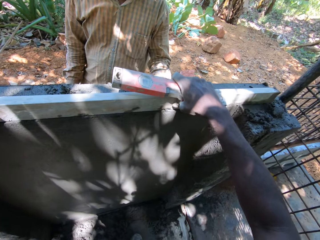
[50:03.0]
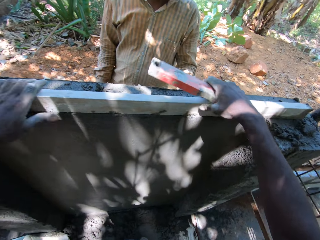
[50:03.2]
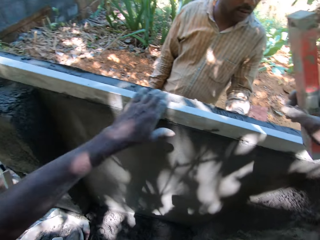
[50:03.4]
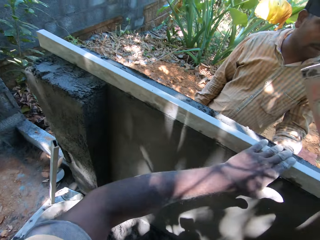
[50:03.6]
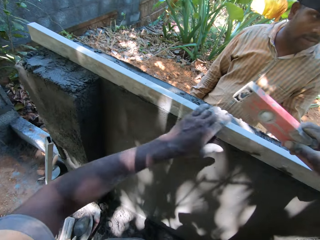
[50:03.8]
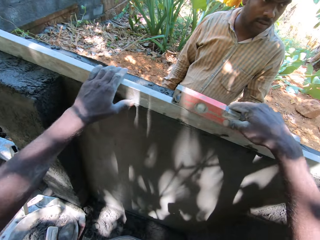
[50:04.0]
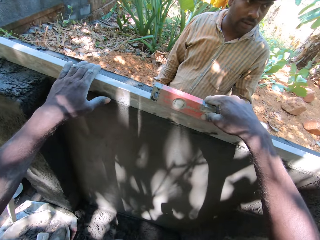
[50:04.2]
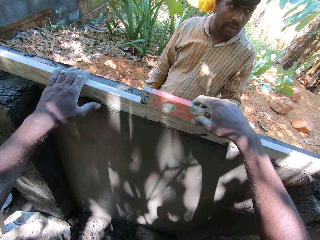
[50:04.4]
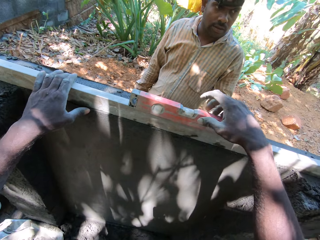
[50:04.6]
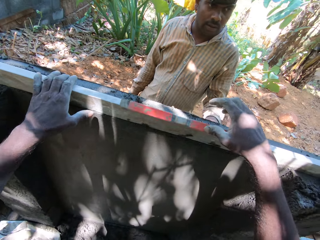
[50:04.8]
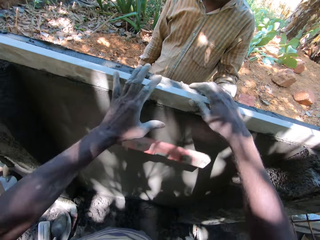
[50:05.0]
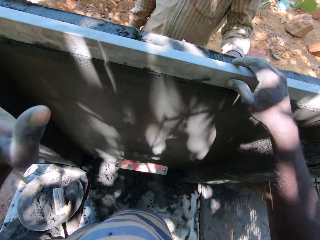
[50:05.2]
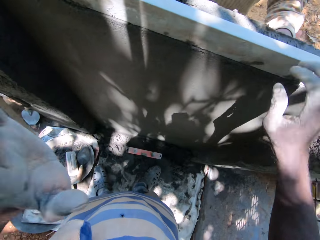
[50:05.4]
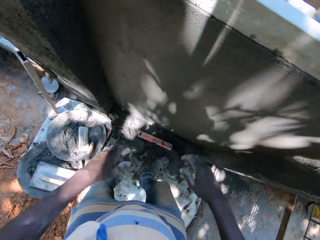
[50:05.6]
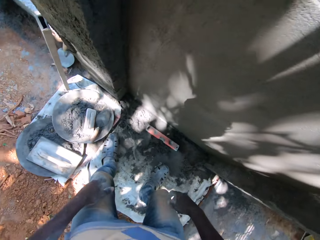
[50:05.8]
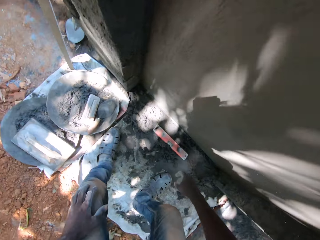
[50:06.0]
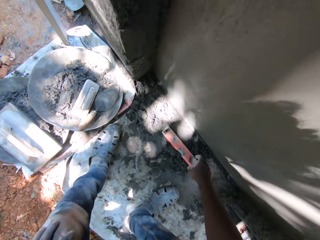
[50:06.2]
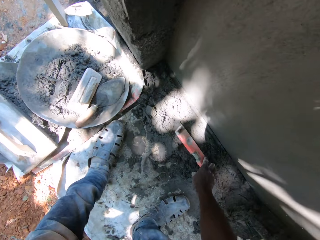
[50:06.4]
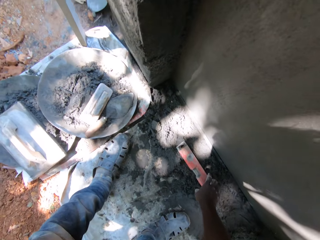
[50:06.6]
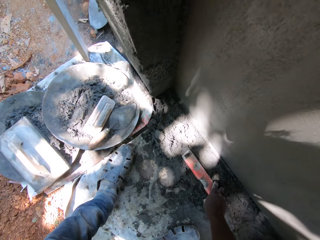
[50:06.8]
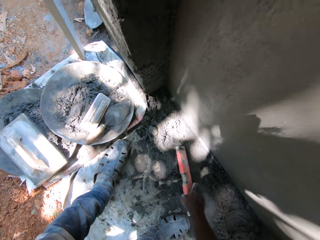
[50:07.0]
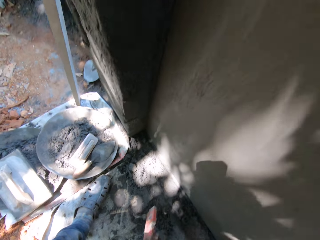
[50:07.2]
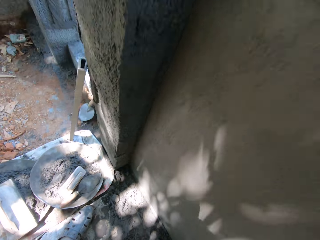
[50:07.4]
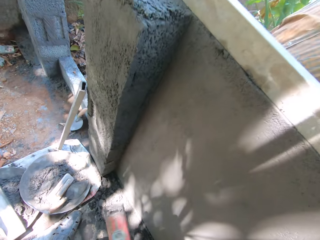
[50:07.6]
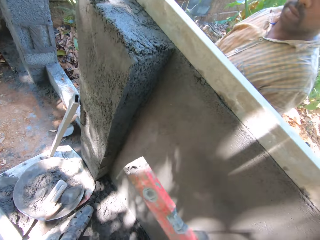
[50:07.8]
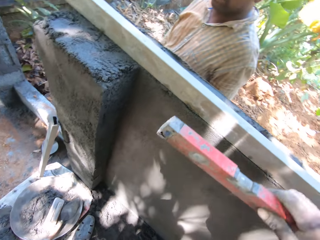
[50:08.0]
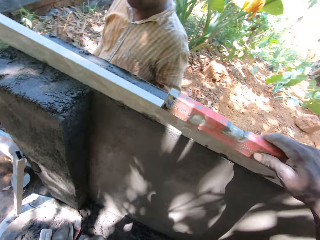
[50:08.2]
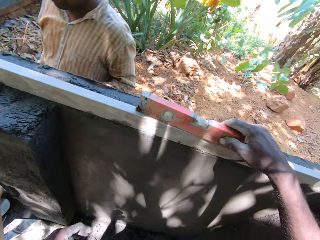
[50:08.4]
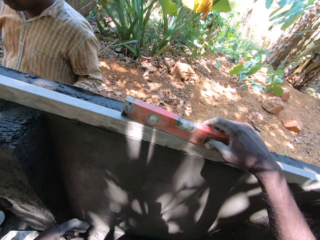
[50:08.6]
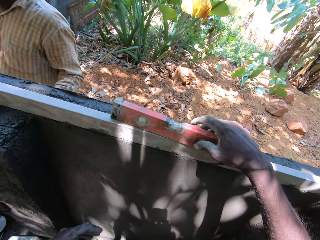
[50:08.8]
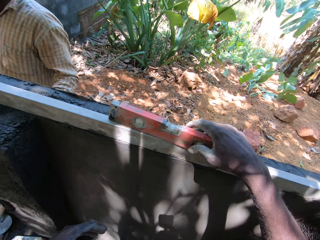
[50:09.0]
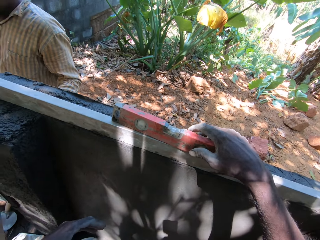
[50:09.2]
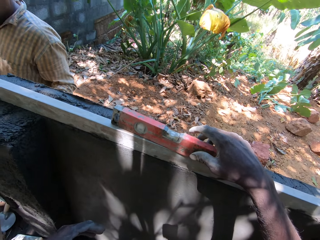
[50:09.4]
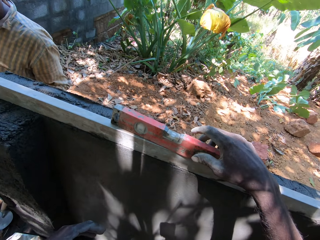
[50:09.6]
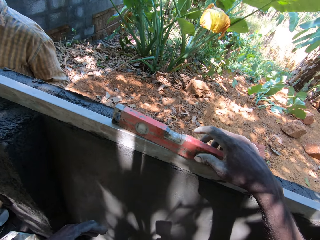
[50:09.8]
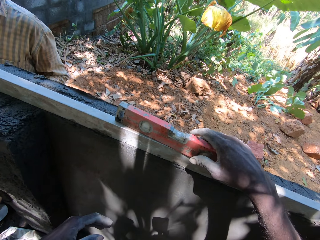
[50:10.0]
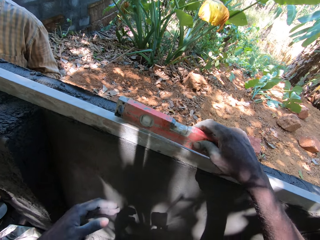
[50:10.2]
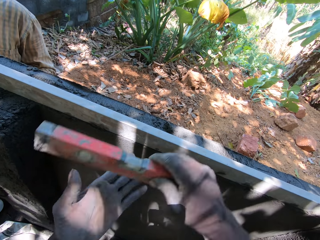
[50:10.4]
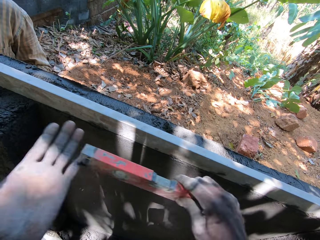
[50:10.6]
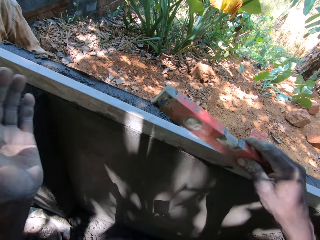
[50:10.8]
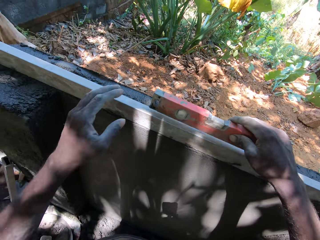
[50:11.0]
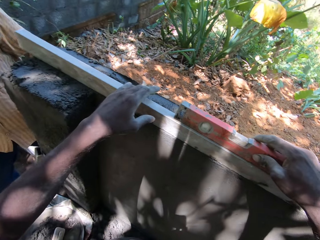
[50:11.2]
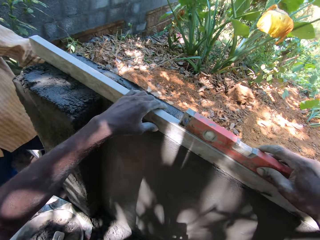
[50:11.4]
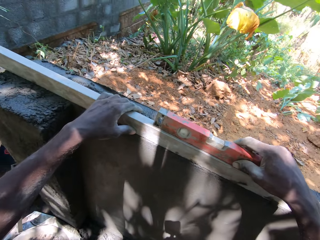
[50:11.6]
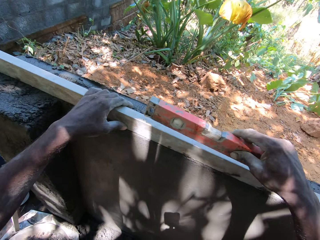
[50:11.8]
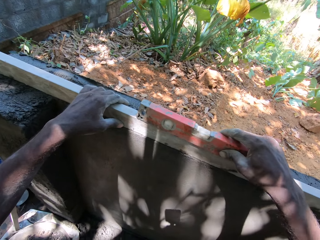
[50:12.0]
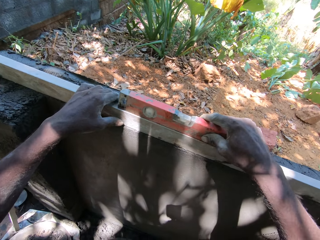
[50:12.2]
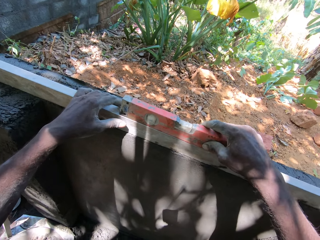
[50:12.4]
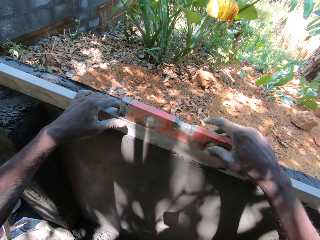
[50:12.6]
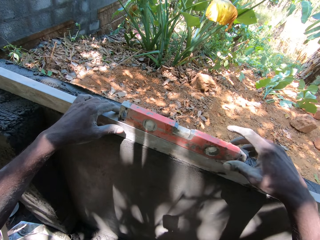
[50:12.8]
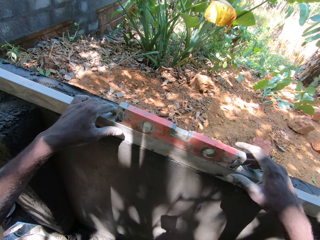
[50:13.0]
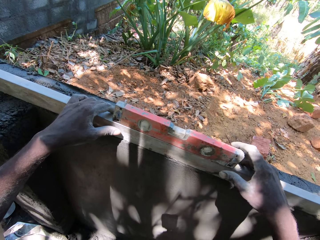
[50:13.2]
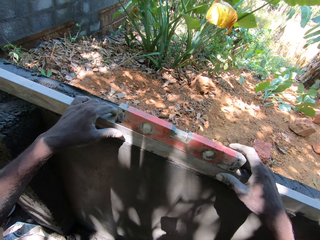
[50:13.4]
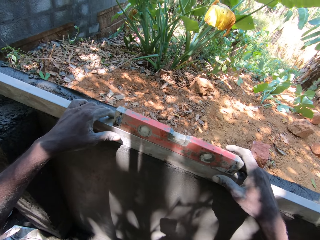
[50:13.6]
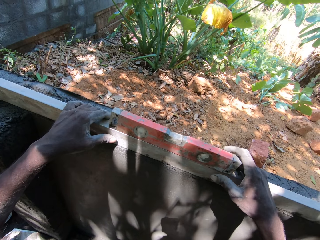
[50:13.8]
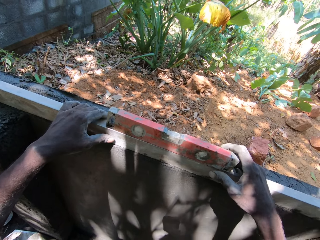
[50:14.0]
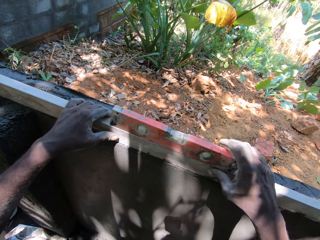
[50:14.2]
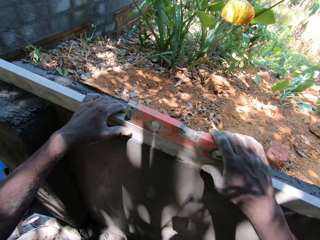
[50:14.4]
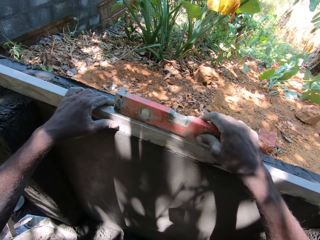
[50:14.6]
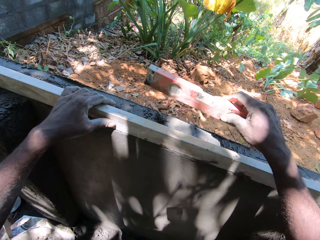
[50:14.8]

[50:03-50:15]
The camera wearer dusts the metal with his left hand. He drops the spirit level on the piece of metal with his right hand. He drops the spirit level on the floor. He picks the spirit level from the floor with his right hand. He drops the spirit level on the piece of metal with his right hand. He picks the spirit level from the piece of metal with his right hand. He dusts the spirit level with his left hand. He drops the spirit level on the piece of metal with his right hand. He holds the piece of metal with his left hand. He picks the spirit level from the piece of metal with his right hand. He drops the spirit level on the piece of metal with his right hand. He holds the piece of metal with both hands. He picks the spirit level from the piece of metal with his right hand.

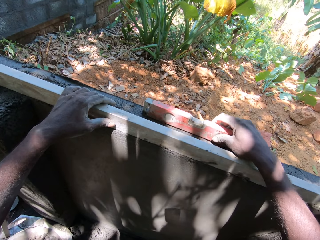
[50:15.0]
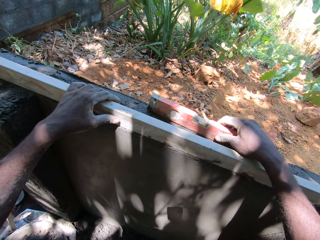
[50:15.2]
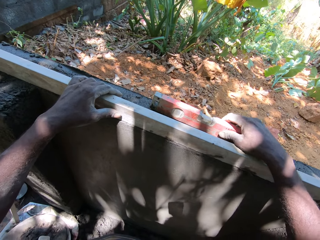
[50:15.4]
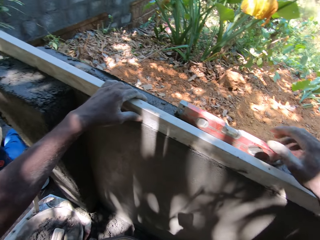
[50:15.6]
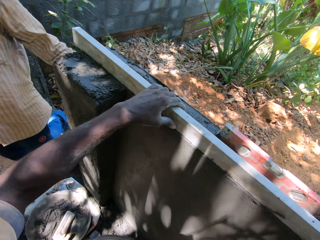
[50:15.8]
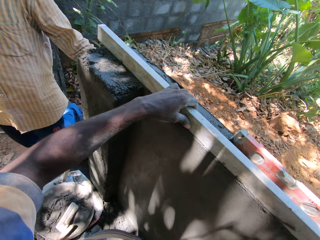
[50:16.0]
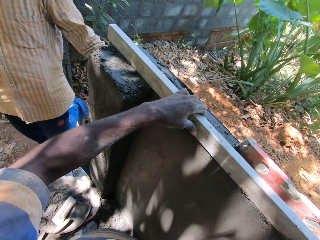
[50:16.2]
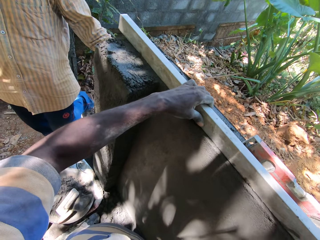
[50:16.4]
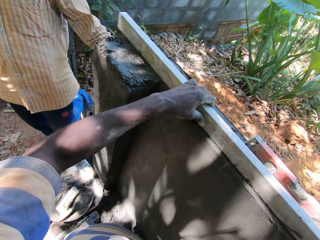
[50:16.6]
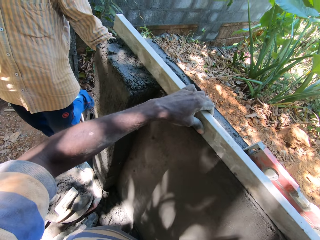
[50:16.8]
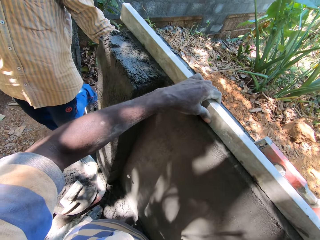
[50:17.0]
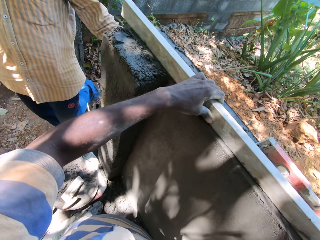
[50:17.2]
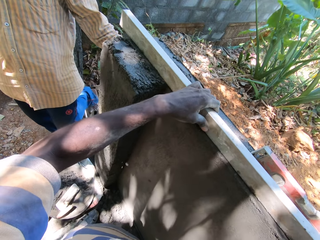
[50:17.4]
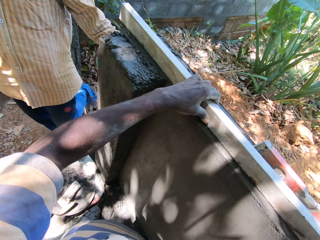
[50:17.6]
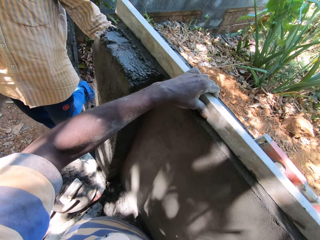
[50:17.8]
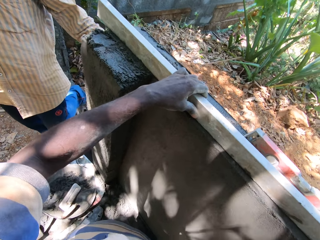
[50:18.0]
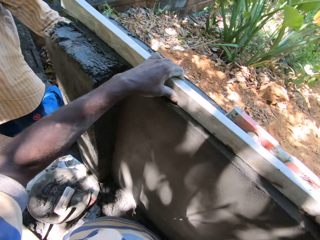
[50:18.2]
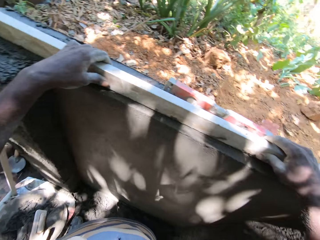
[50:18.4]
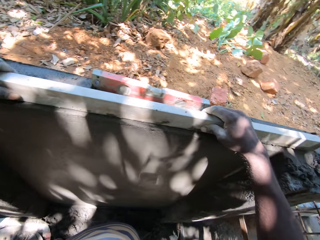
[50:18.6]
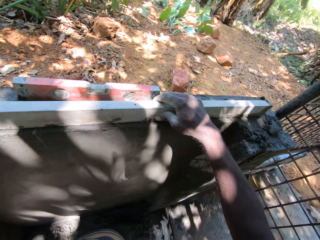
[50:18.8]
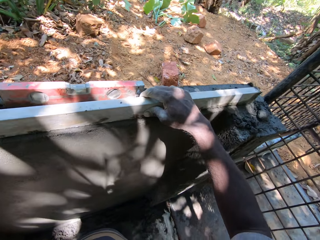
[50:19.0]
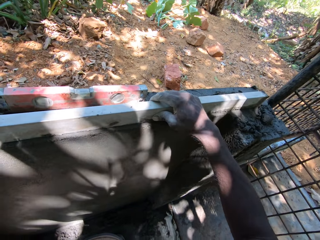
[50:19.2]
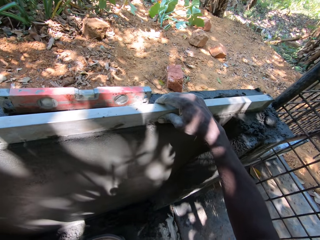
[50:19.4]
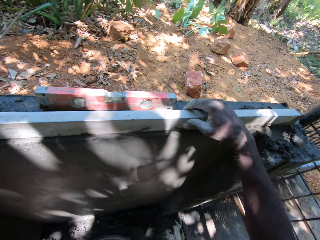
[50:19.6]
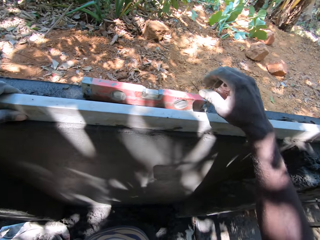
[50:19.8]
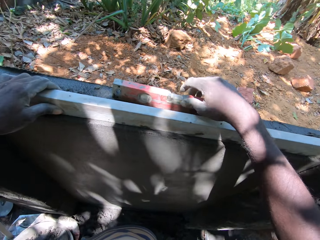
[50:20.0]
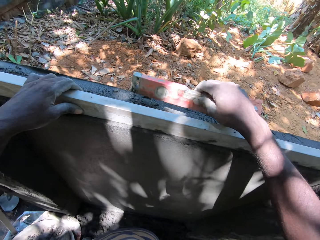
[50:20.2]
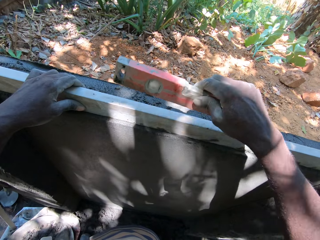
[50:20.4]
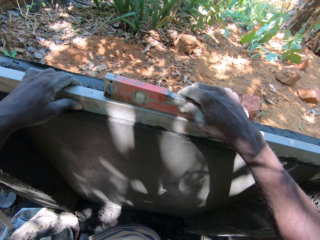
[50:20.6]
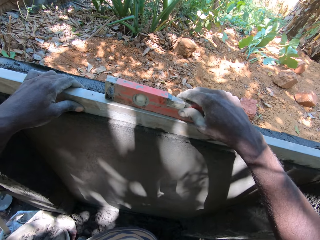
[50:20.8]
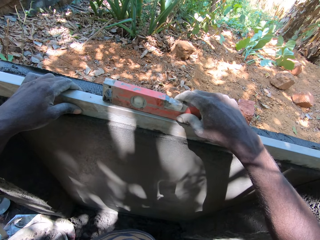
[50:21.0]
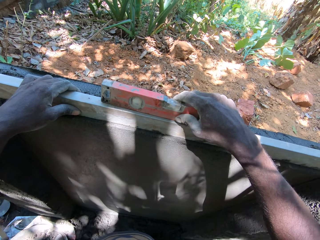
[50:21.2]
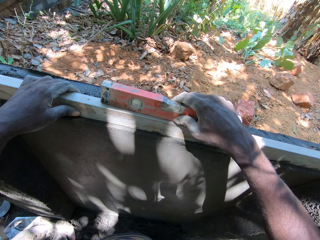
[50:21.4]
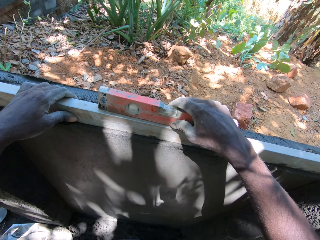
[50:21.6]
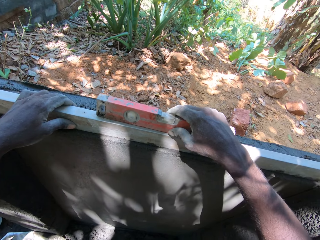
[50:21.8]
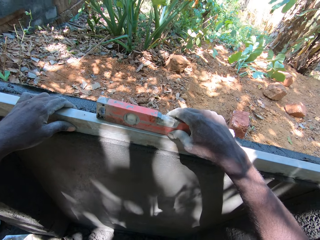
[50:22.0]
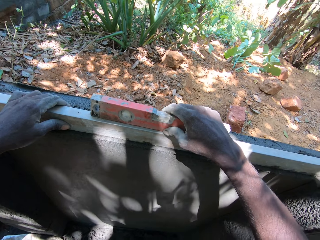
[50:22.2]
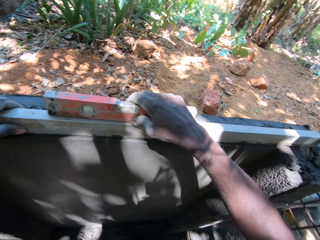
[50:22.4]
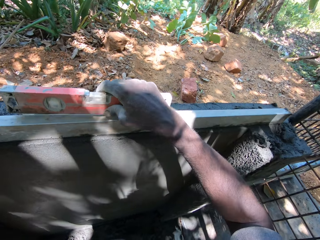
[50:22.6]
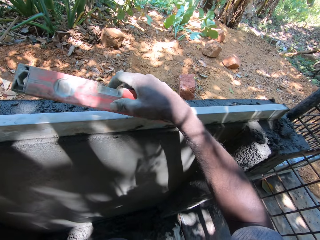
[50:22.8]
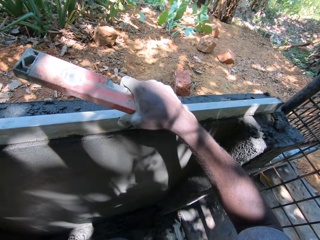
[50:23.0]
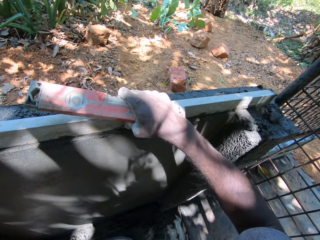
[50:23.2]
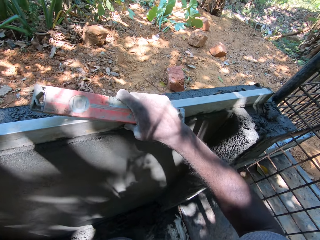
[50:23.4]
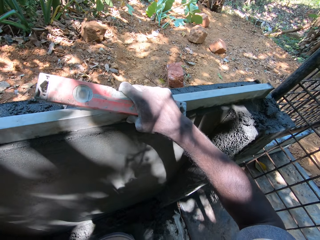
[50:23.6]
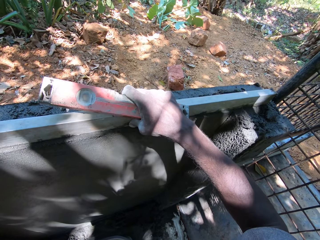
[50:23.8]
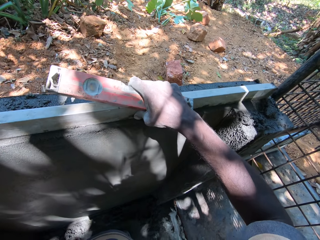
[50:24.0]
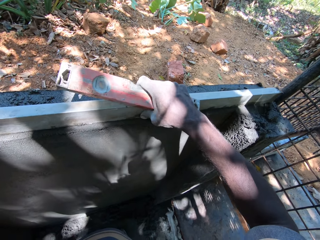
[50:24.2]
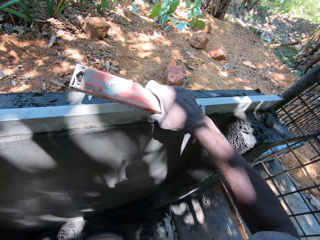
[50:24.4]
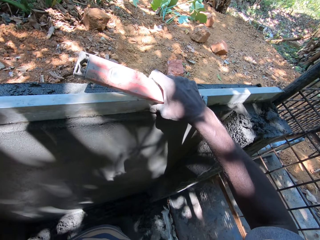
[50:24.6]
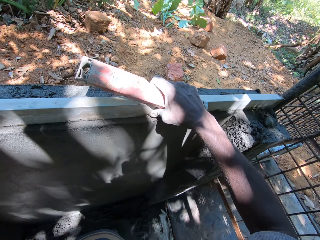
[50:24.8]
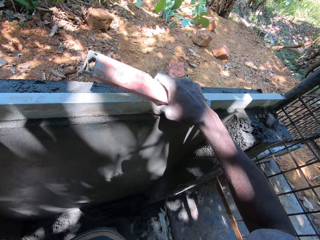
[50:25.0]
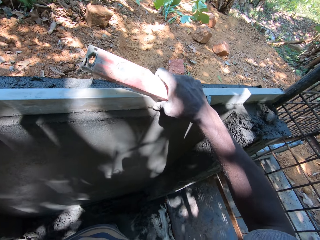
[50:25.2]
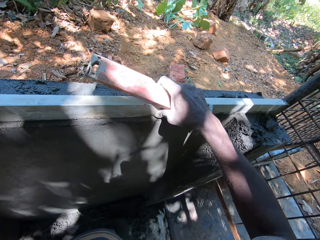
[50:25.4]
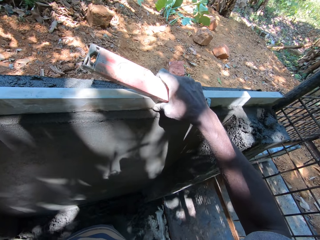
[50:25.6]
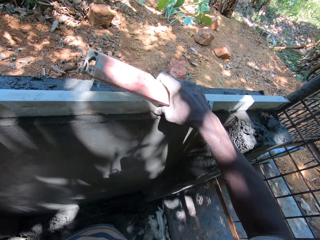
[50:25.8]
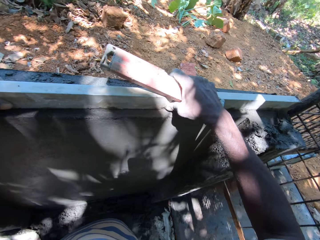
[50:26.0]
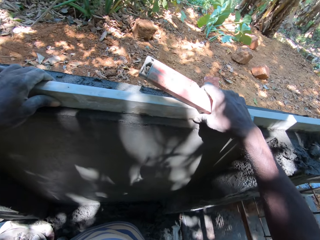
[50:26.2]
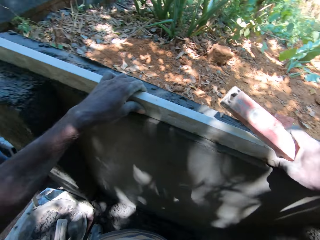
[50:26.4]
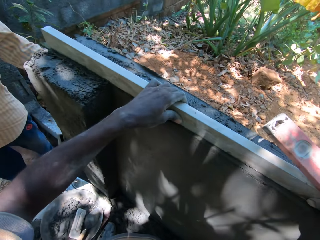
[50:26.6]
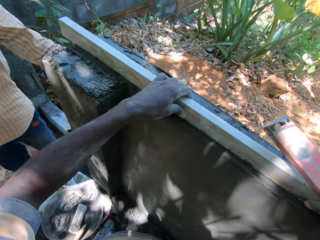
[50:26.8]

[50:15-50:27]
The camera wearer drops the spirit level on the back of the wall. He moves the piece of metal on the wall with both hands. He levels the cement mixer with a steel plank. He picks the spirit level from the wall with his right hand. He drops the piece of metal on top of the wall. He picks the spirit level from the piece of metal with his right hand. He moves the piece of metal on the wall with both hands.
